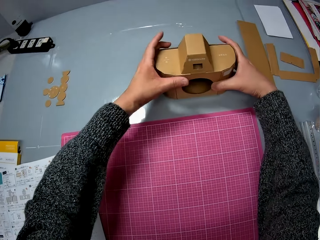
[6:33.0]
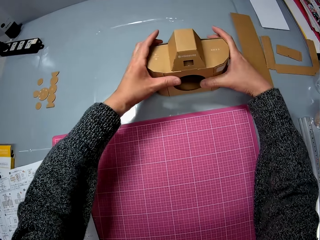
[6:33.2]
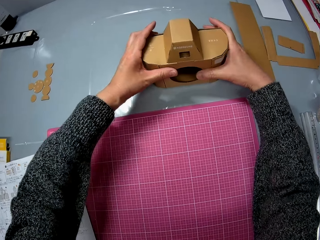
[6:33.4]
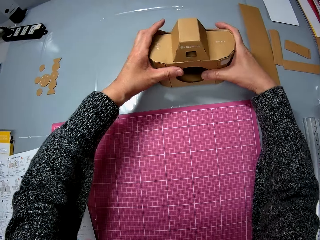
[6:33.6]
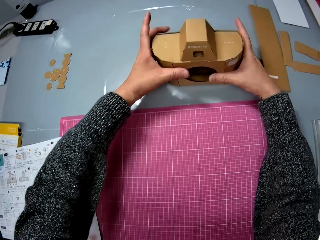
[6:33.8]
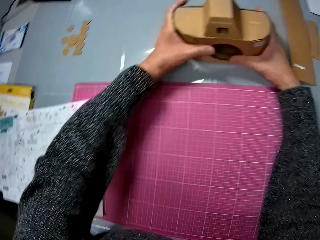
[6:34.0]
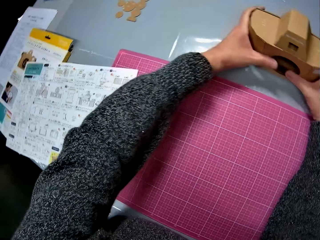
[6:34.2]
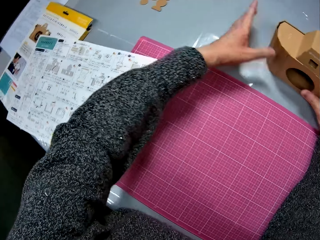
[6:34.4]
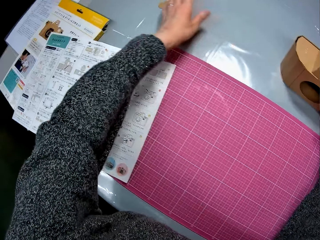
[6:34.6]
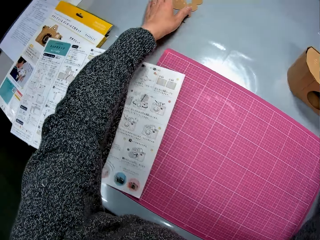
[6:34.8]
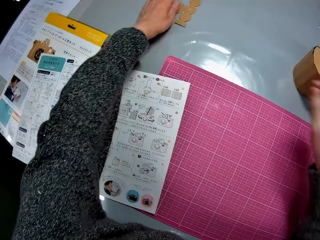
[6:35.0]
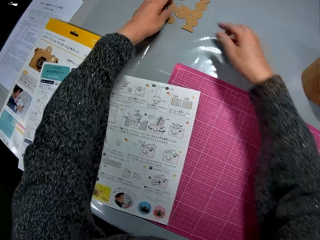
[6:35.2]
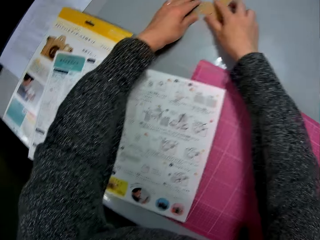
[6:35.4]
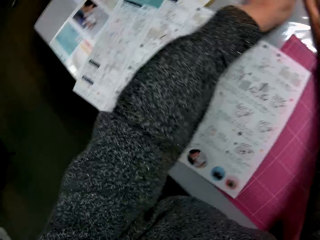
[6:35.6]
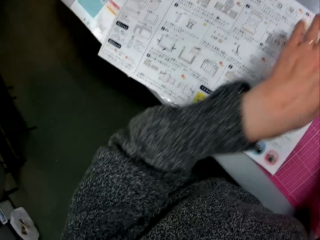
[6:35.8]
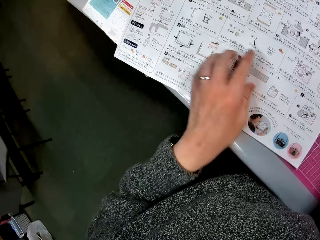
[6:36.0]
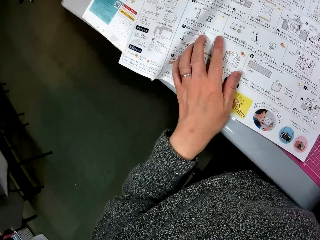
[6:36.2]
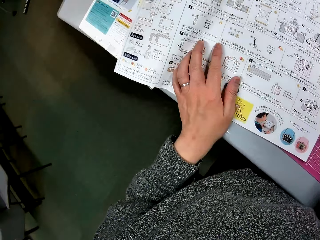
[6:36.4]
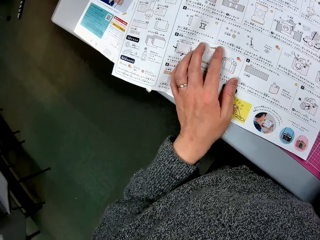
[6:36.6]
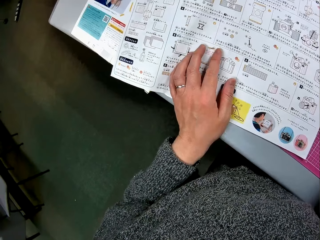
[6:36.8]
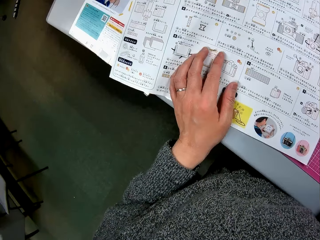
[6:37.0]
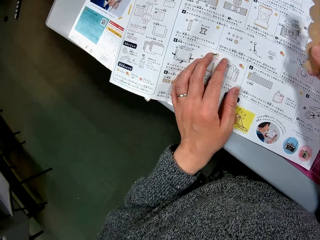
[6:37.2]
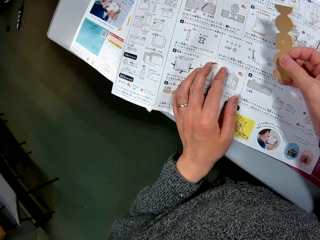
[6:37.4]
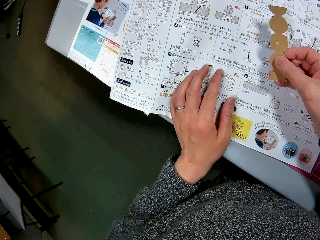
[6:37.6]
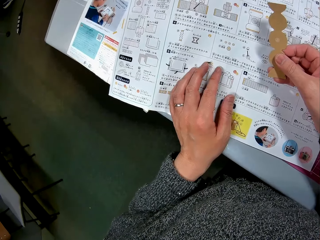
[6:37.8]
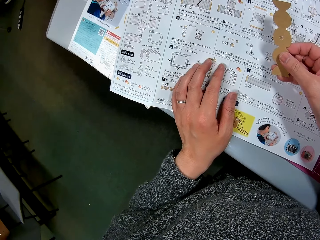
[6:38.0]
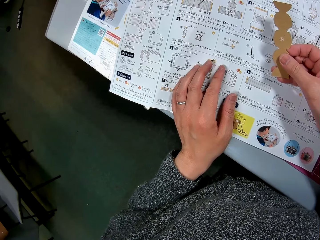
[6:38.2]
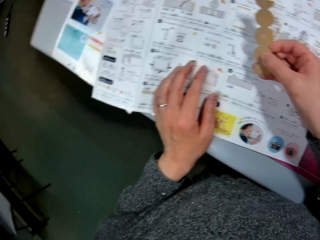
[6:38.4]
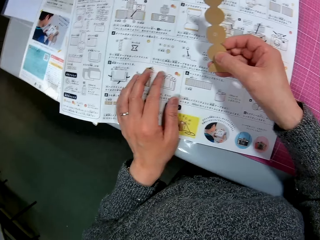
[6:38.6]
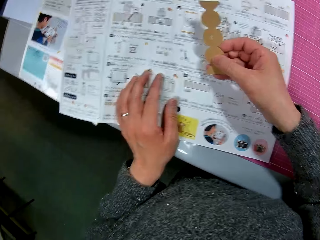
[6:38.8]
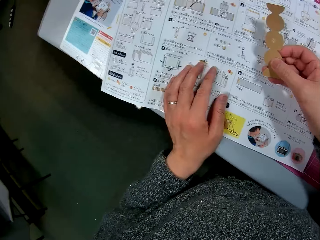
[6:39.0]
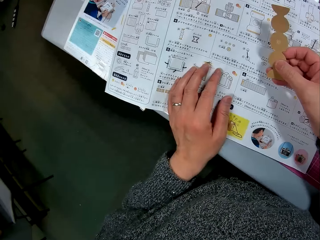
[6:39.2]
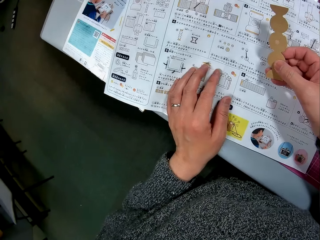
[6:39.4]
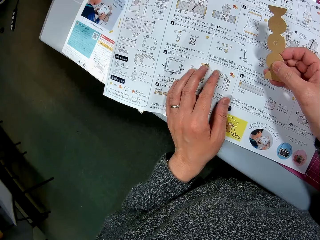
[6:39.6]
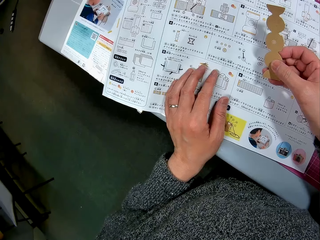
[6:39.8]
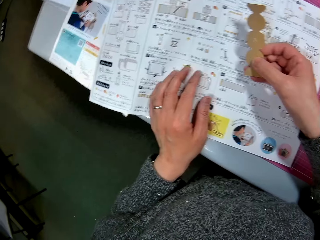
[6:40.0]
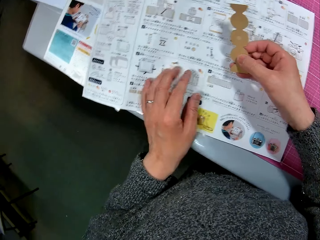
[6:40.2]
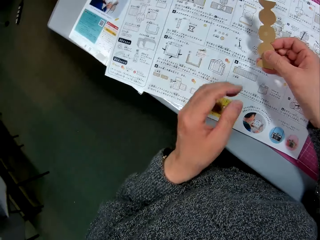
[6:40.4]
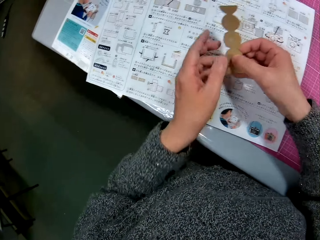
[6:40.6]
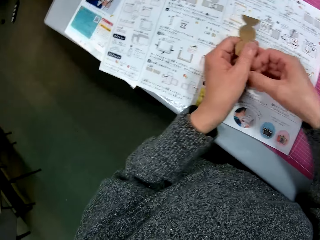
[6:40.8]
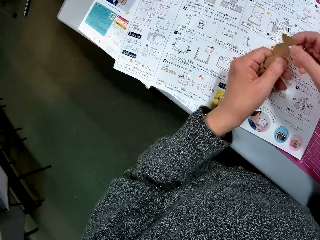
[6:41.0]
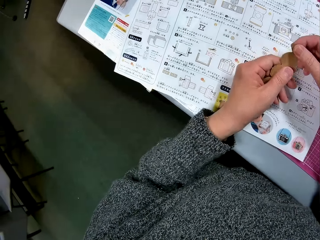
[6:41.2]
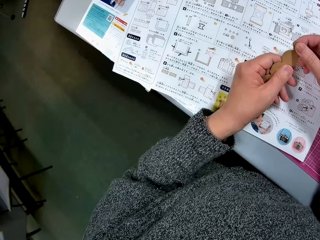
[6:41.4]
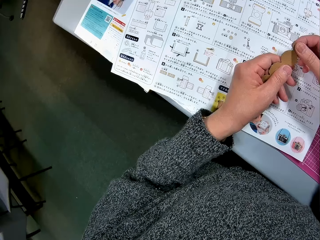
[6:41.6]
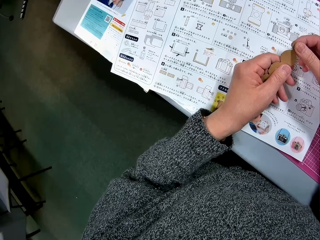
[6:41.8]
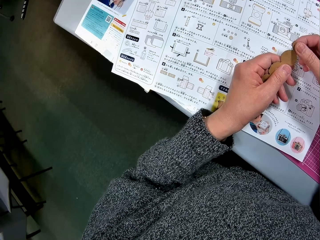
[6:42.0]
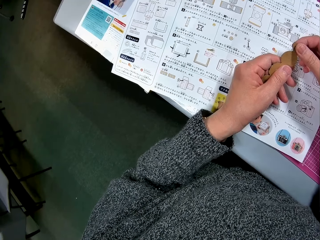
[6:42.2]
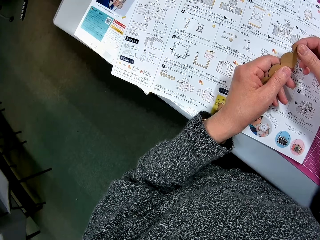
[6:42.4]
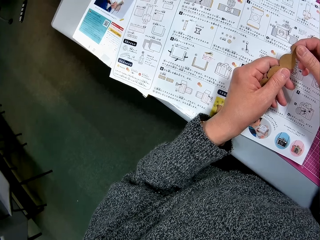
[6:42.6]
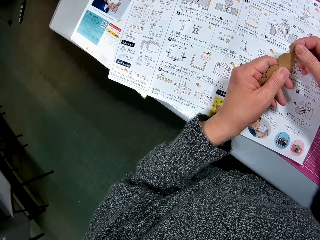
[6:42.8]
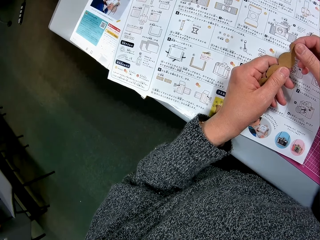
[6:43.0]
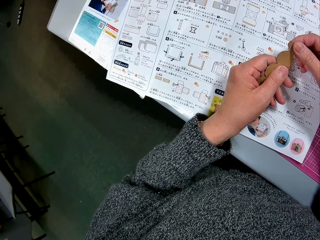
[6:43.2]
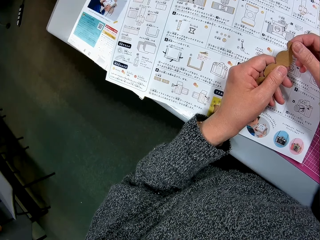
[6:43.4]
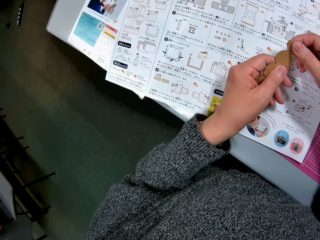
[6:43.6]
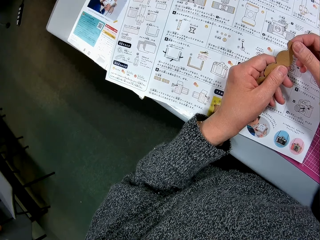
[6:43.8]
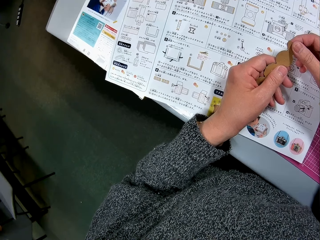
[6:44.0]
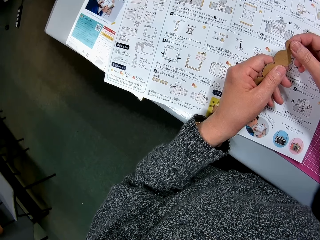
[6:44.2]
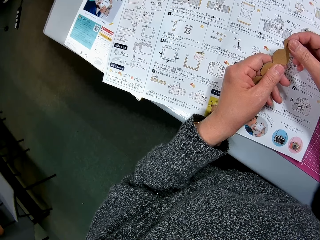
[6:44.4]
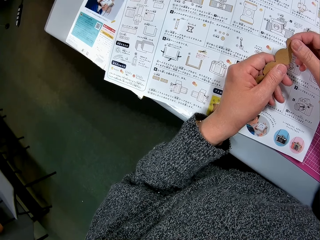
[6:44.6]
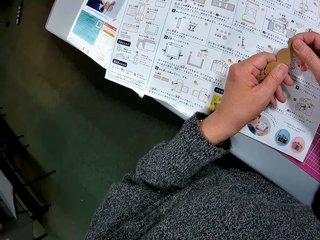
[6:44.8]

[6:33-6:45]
The camera wearer holds the cardboard camera model. He picks up a piece of cardboard on the table. He places his left hand on the instruction manual. He looks at the sketch paper. He brings the piece of cardboard close to the instruction manual.

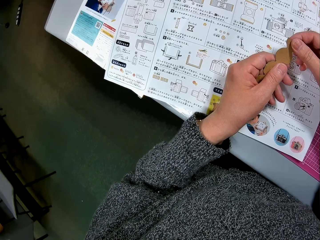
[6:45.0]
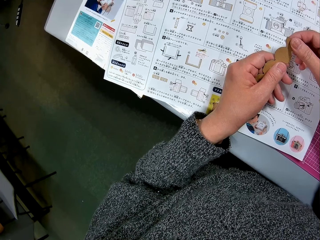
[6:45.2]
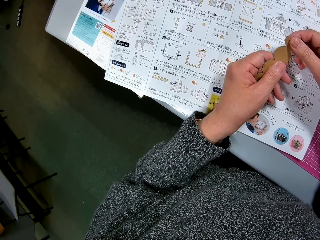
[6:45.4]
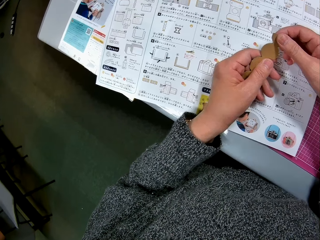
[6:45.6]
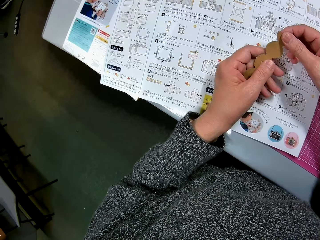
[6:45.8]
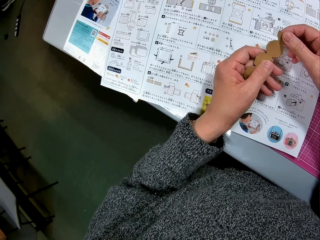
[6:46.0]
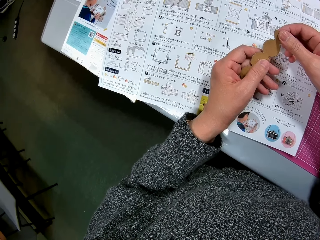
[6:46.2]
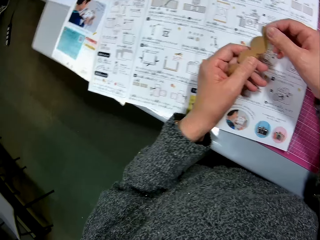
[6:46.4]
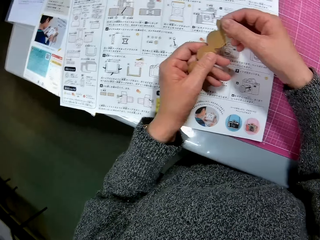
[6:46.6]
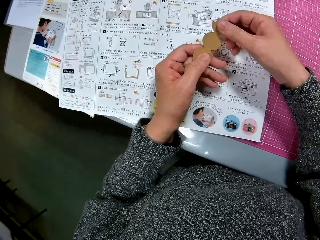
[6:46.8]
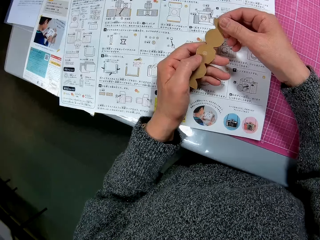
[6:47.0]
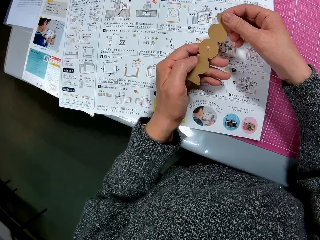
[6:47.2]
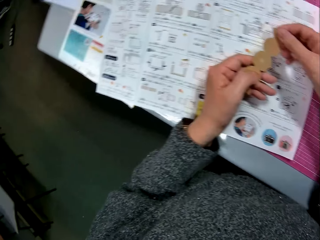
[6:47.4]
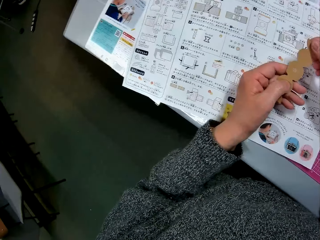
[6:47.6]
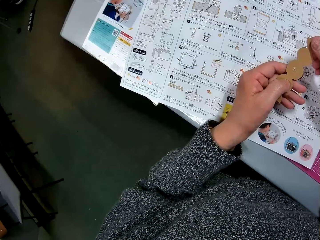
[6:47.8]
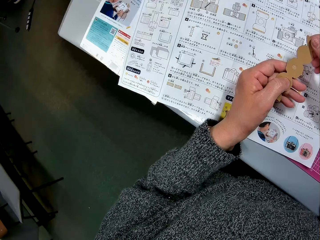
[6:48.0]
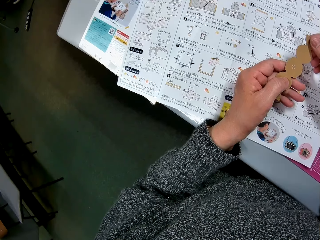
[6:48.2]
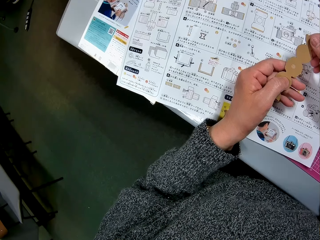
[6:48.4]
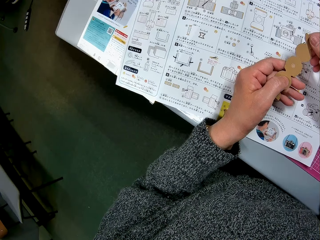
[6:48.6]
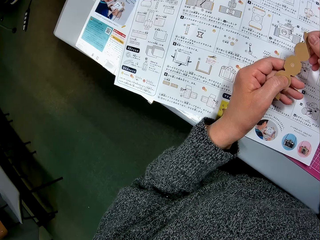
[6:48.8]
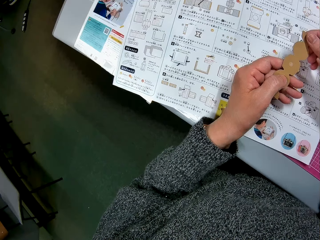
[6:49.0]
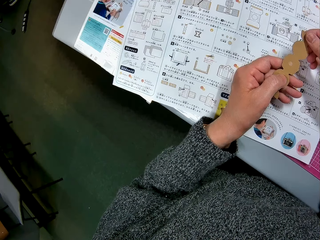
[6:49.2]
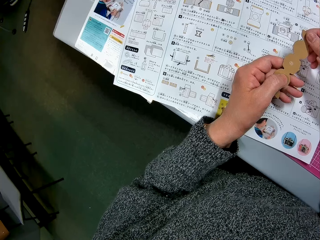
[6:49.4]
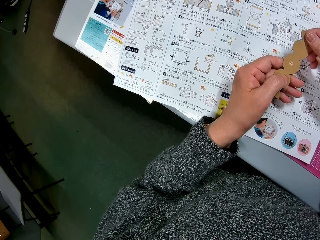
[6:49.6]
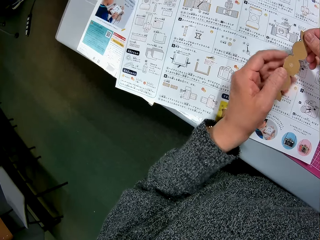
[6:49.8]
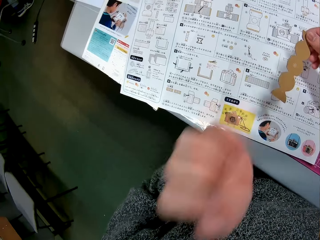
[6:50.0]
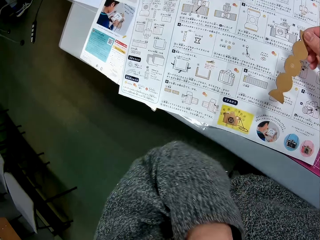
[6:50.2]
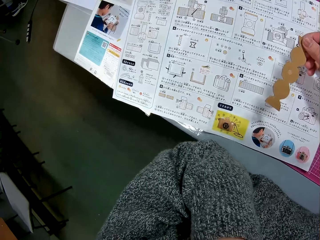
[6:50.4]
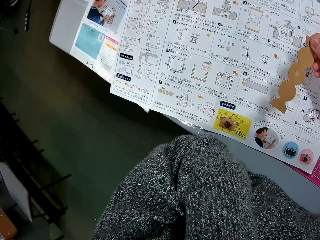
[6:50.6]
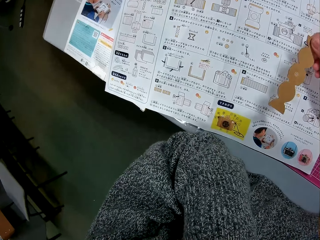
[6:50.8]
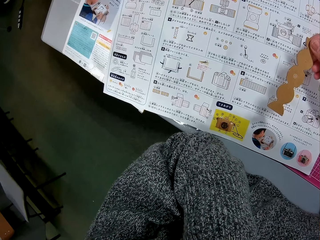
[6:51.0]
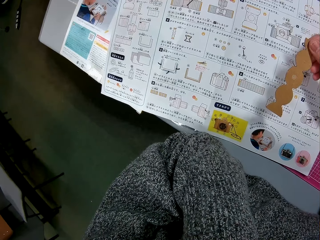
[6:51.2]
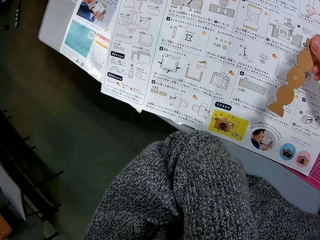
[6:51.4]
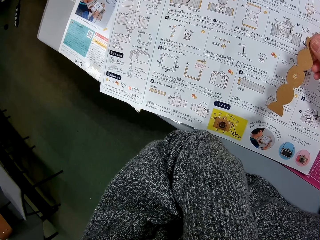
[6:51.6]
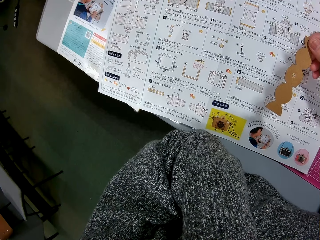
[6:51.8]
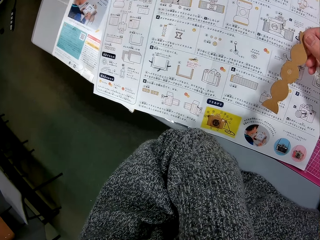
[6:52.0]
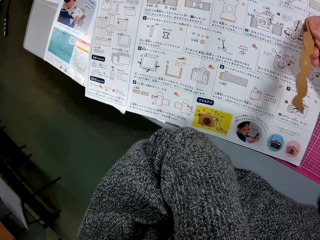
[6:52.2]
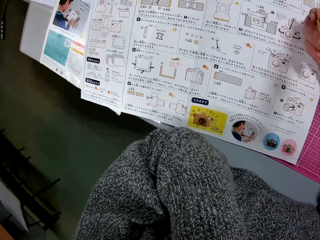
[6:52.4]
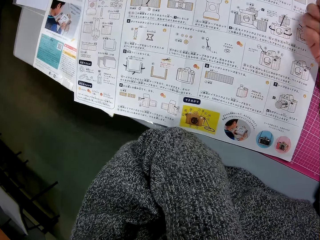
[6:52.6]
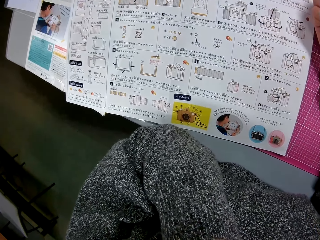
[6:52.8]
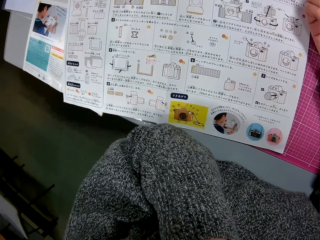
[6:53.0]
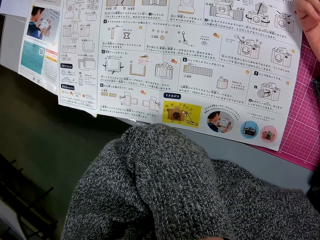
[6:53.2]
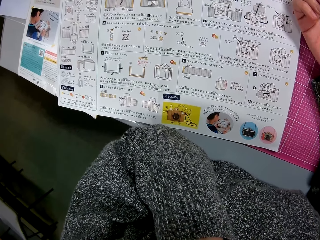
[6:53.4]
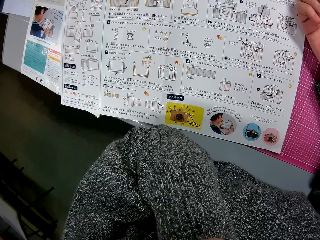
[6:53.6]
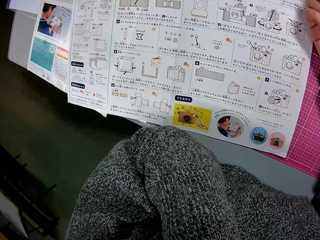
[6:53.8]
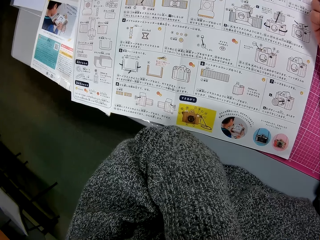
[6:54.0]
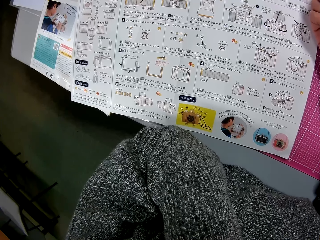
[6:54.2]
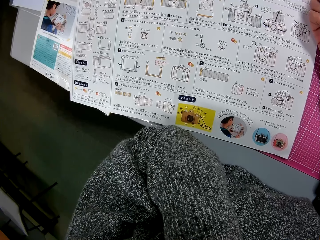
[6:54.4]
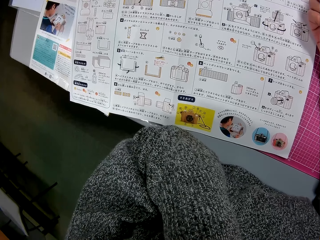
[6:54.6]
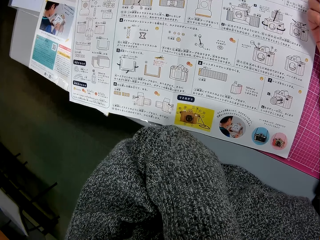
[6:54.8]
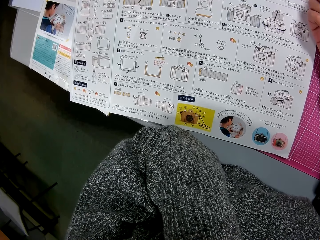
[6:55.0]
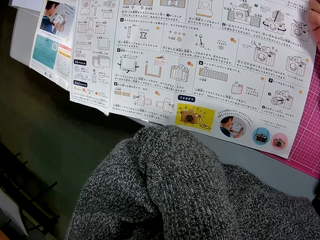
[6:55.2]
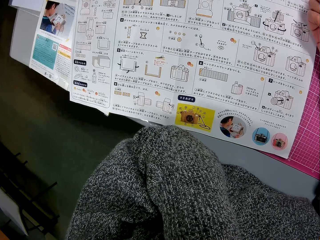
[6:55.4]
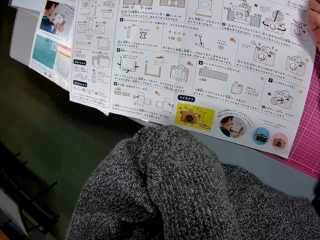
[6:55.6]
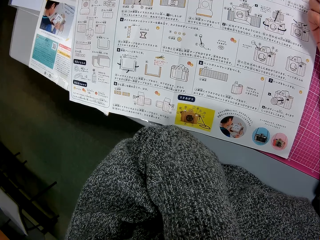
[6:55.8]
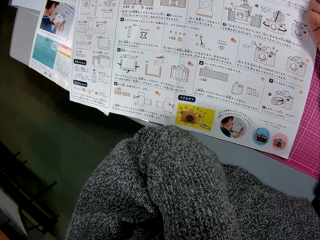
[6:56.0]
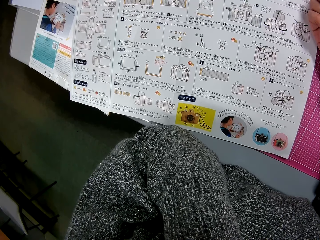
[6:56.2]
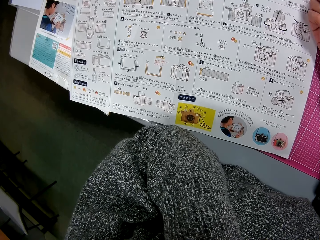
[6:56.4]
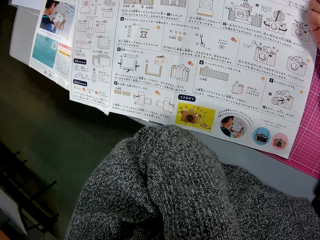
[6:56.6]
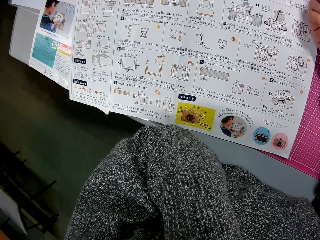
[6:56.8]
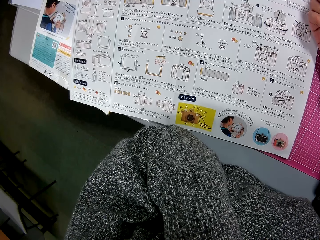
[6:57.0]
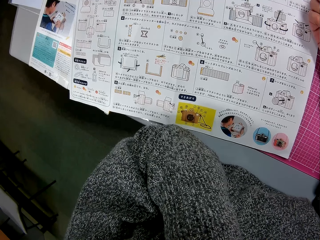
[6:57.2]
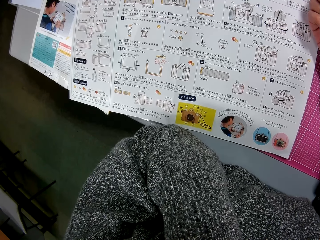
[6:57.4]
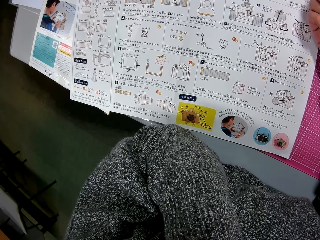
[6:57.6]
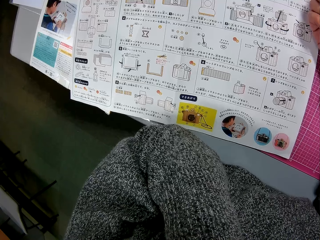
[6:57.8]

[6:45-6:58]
The camera wearer raises his left hand to his face. He touches something. He looks at the sketch paper.
